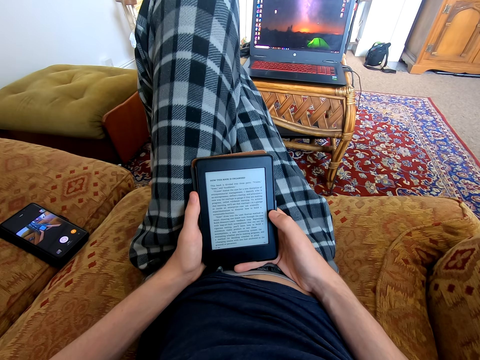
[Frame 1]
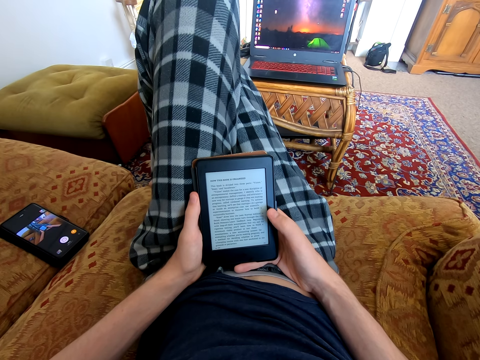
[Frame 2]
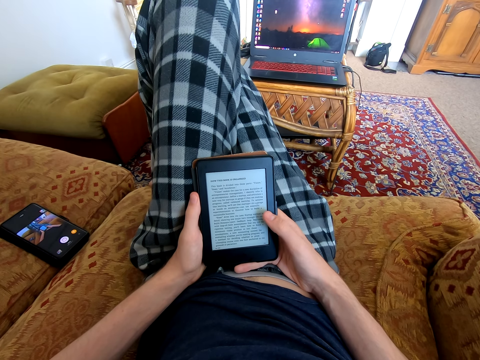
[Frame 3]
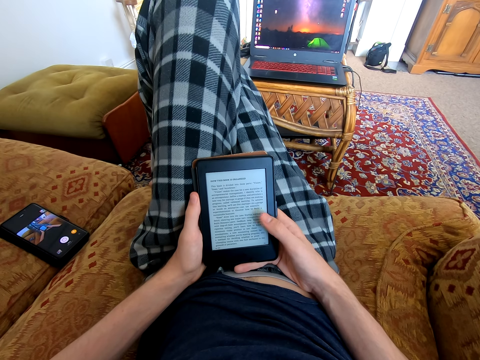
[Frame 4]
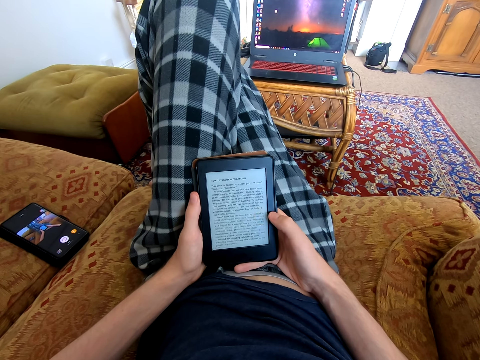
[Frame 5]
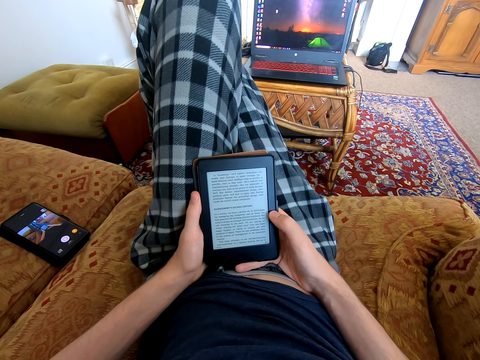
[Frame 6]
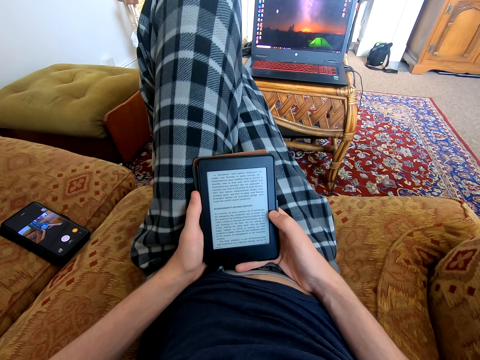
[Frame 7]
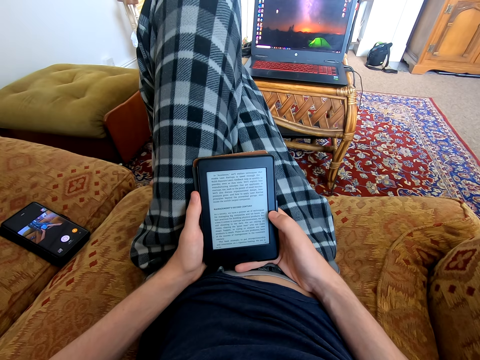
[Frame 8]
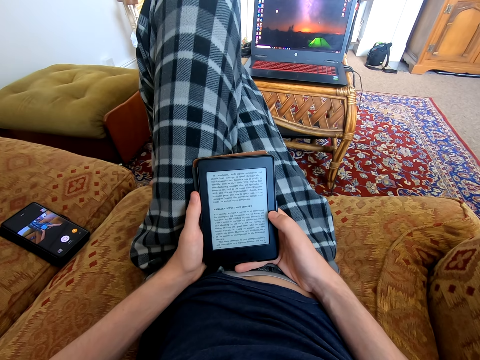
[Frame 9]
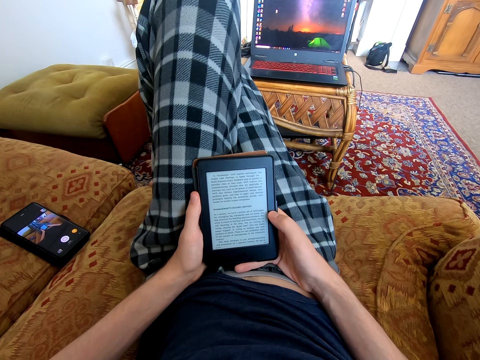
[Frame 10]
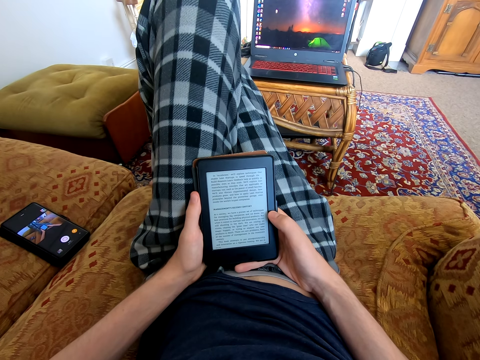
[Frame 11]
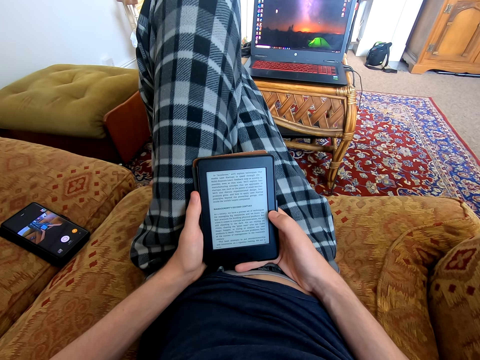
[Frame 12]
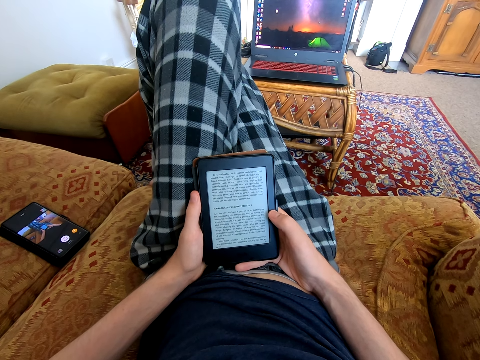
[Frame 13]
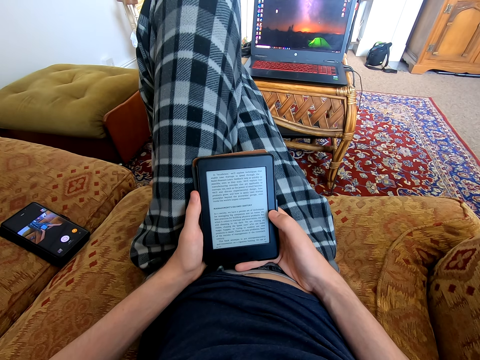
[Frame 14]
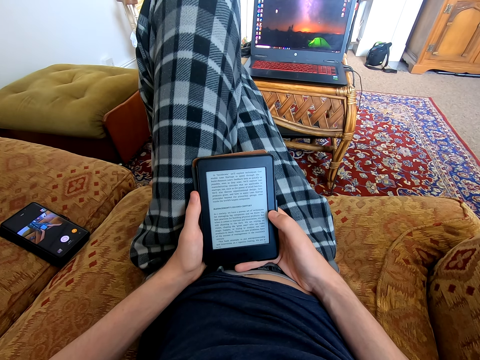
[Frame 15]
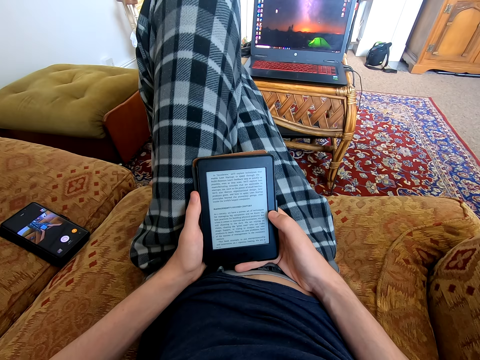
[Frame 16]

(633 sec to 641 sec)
The camera wearer dials the tablet. They read on the tablet.

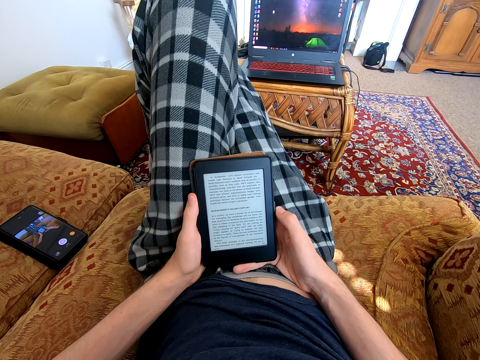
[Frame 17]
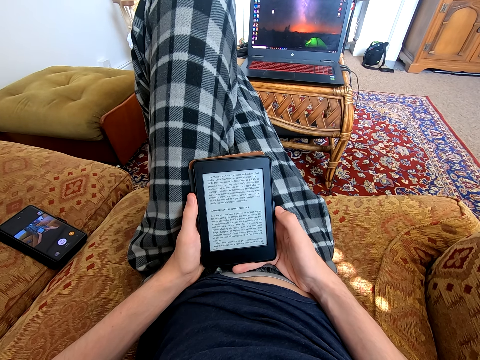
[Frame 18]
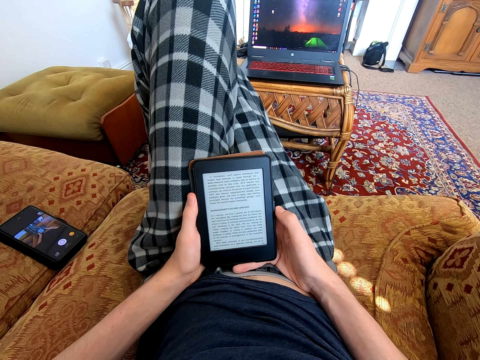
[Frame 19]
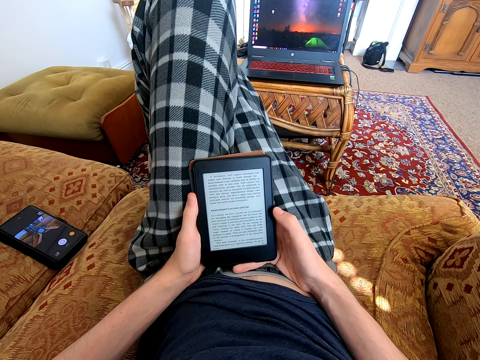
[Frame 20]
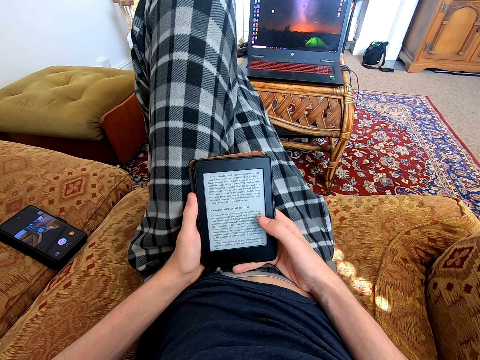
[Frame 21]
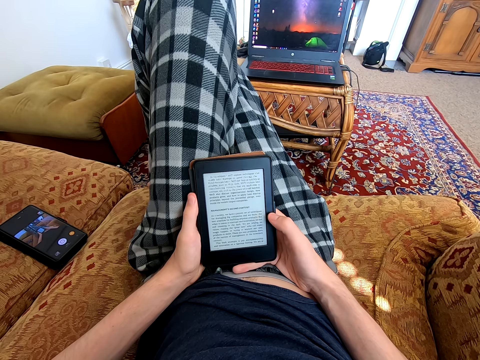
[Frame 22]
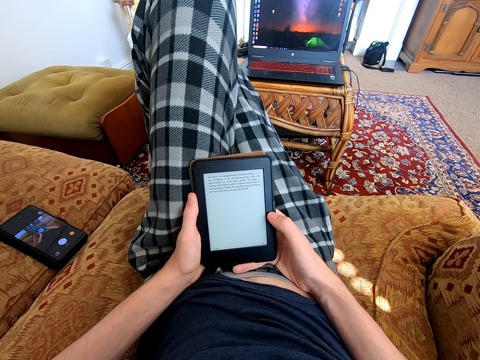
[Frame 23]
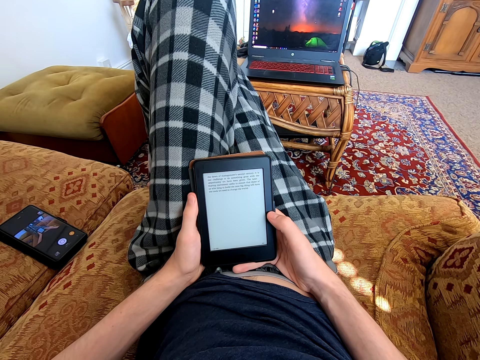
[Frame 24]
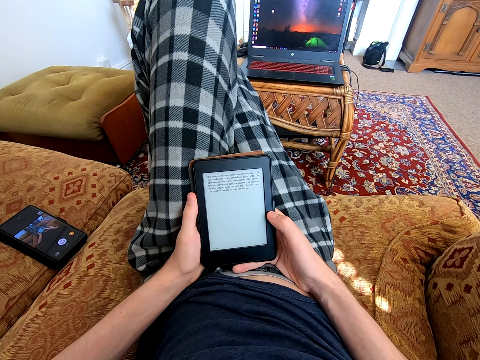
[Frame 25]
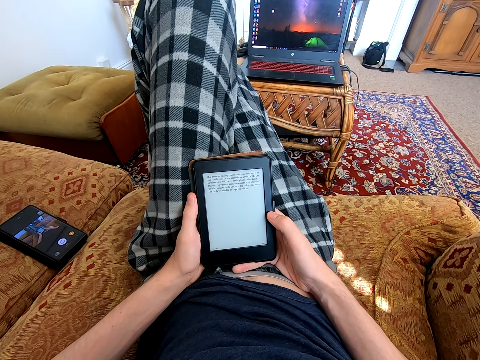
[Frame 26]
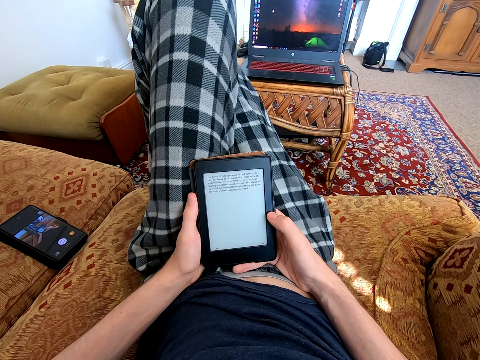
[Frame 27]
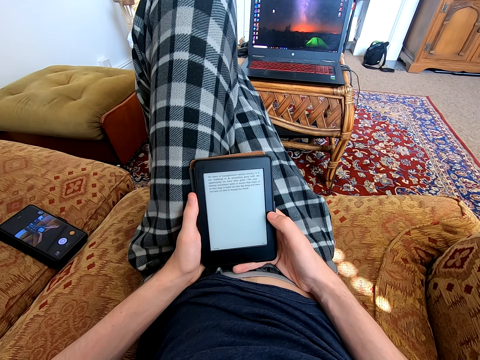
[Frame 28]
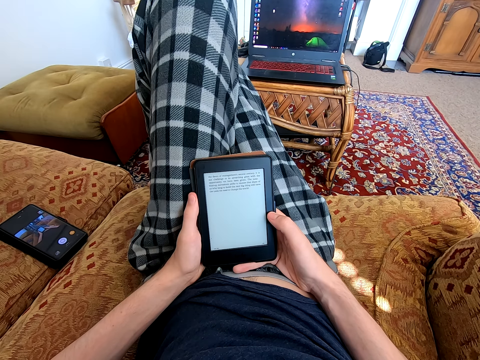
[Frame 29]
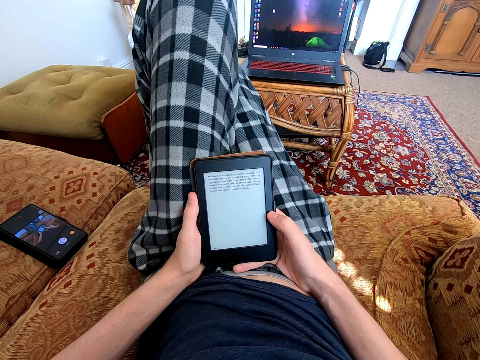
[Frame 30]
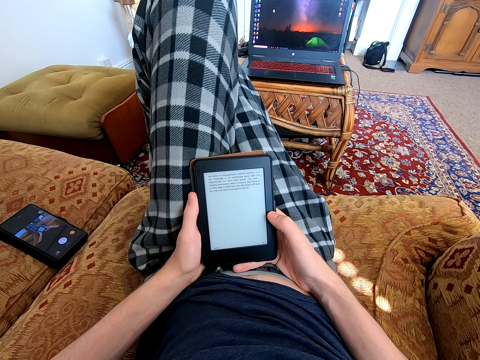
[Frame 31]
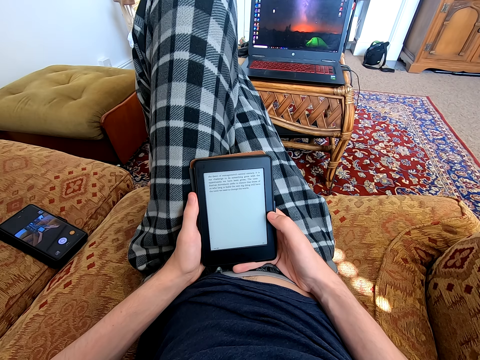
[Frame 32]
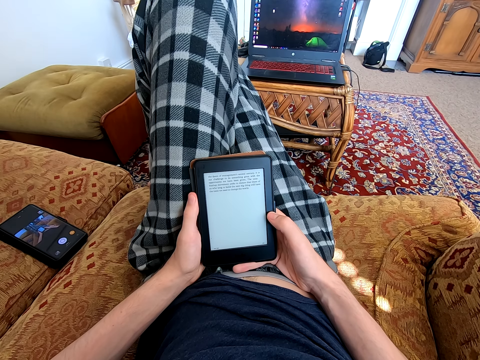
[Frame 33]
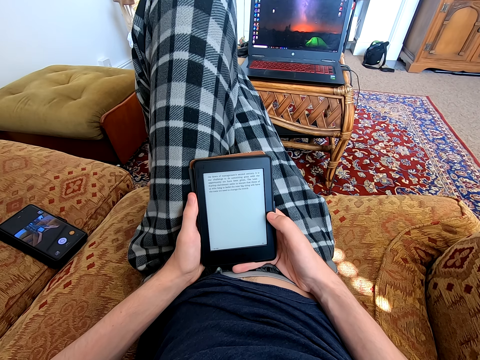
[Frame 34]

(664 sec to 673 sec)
The camera wearer dials the tablet. They touch the tablet screen. They read on the tablet.

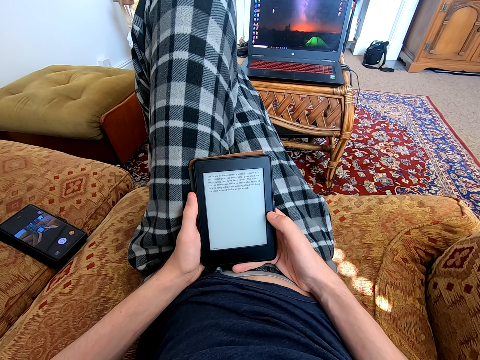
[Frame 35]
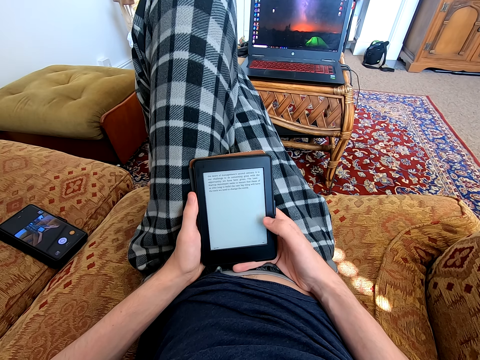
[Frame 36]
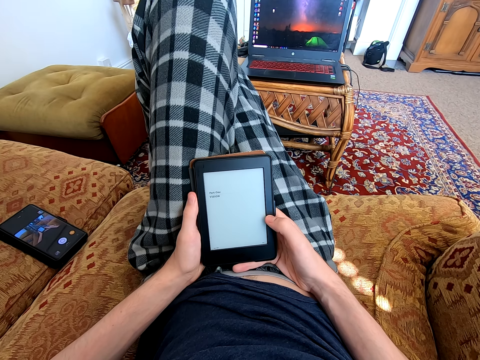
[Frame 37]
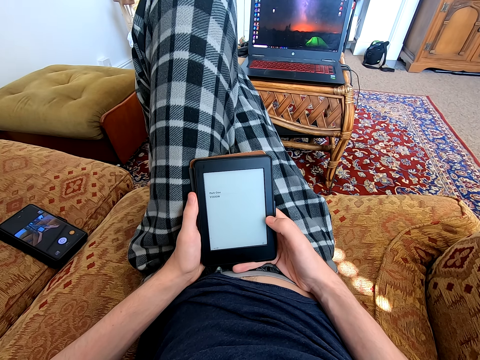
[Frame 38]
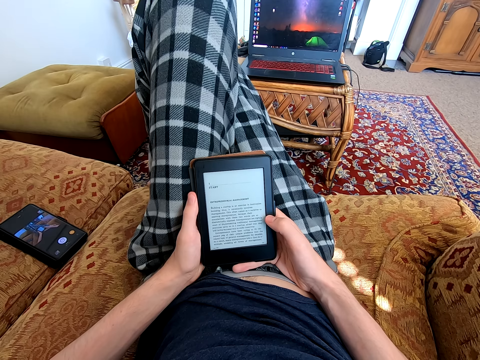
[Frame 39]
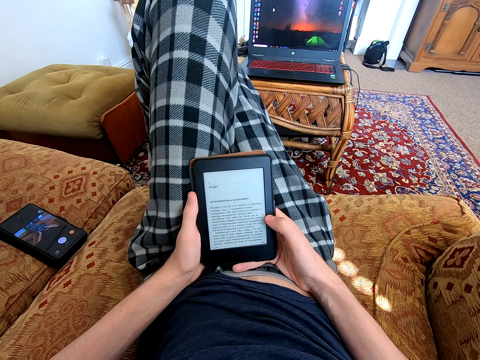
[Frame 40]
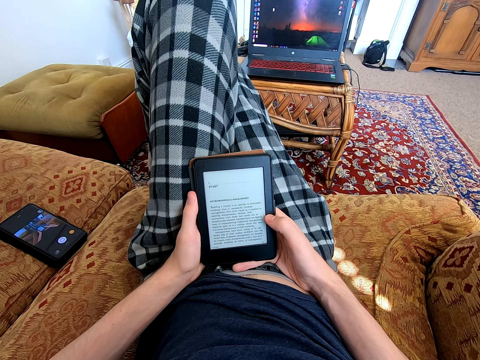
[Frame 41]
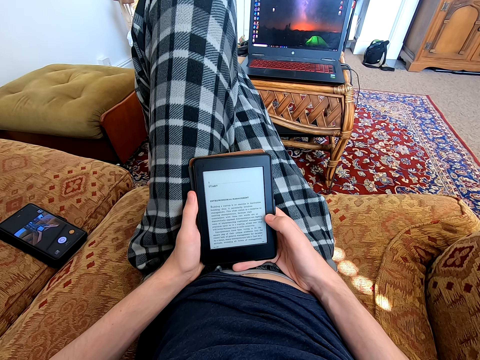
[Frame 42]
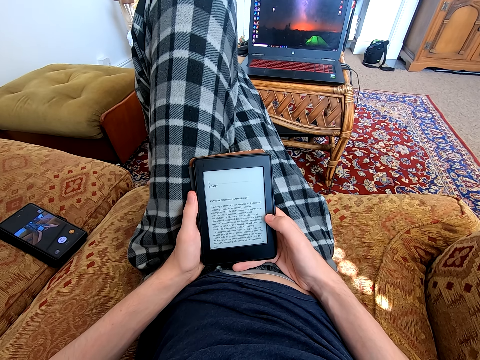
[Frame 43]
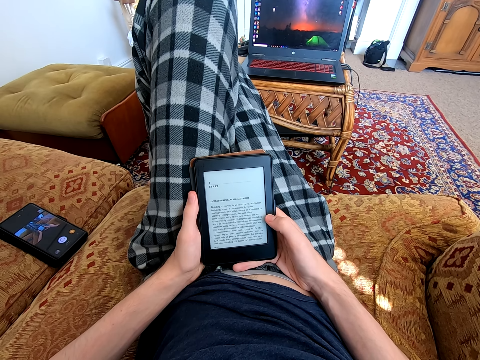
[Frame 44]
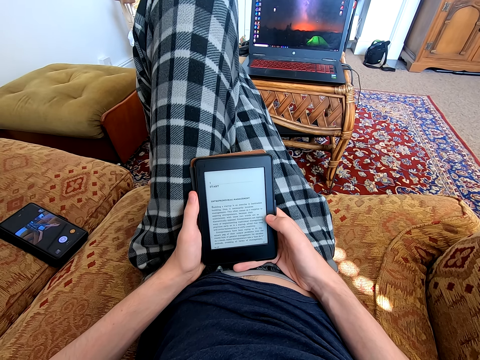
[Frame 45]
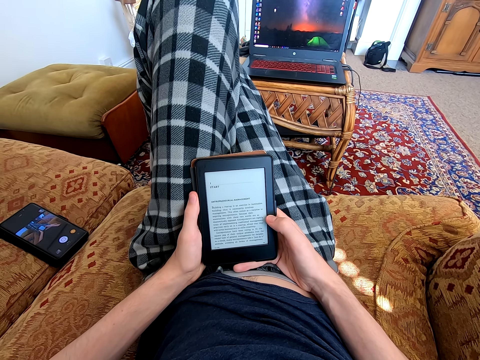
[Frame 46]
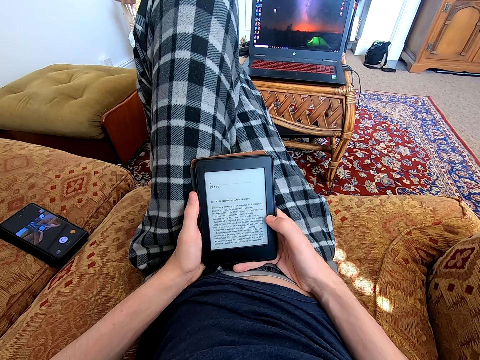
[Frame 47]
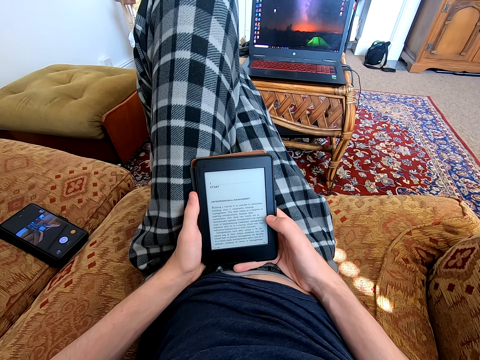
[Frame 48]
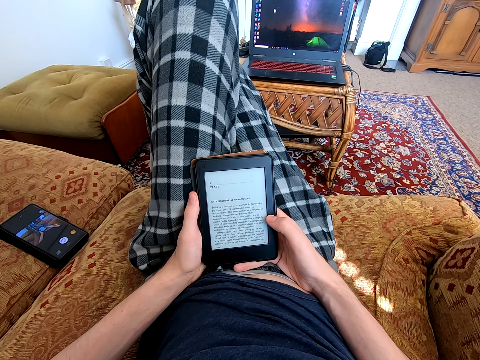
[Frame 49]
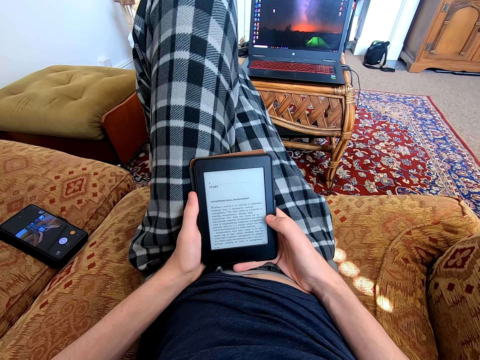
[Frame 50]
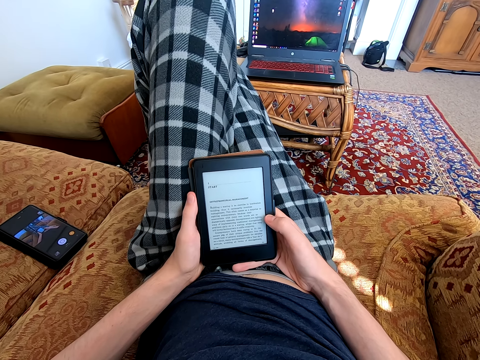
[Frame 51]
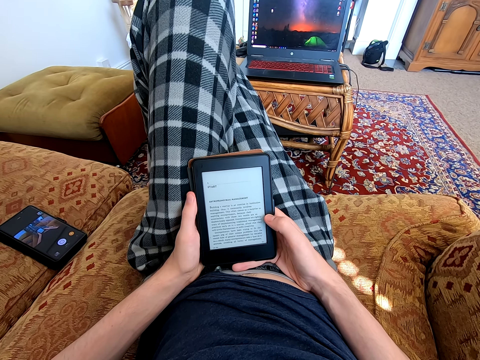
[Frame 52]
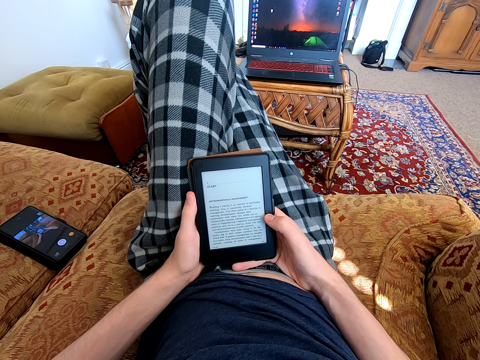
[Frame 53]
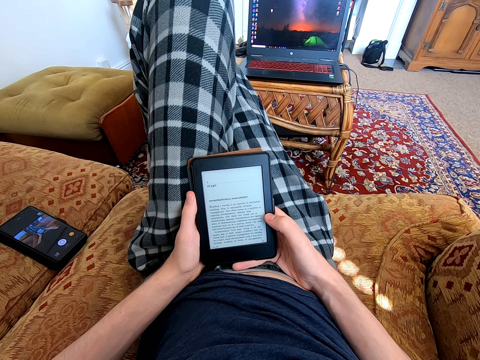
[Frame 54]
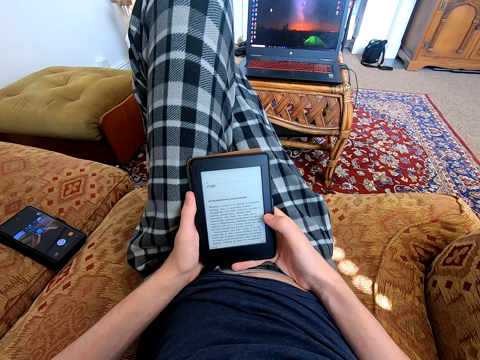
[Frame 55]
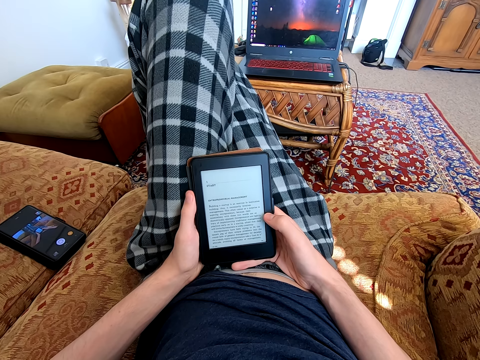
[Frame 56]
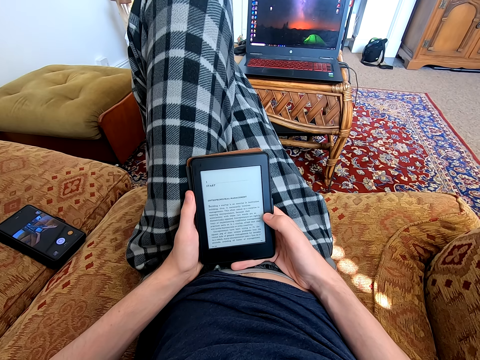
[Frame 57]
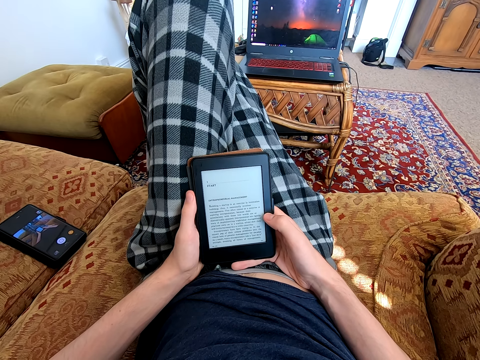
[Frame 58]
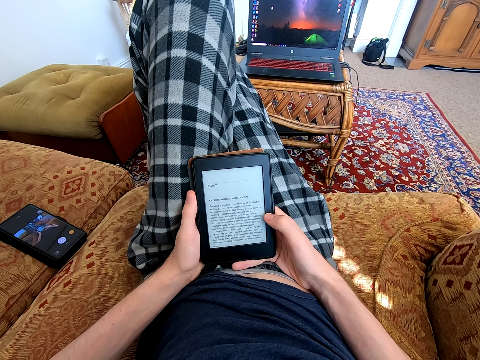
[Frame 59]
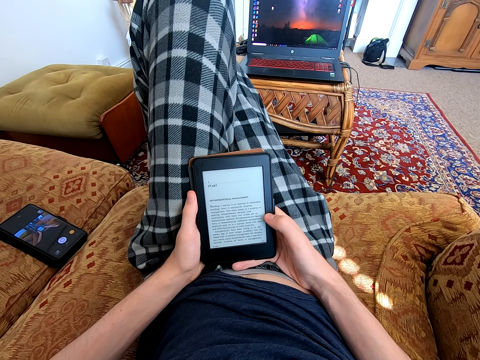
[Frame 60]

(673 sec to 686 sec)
The camera wearer dials the tablet. They scroll the tablet. They read on the tablet.
